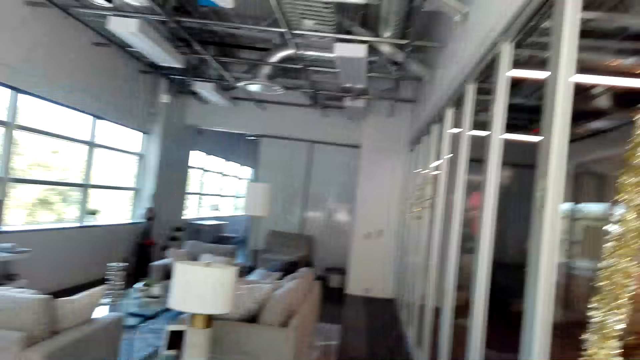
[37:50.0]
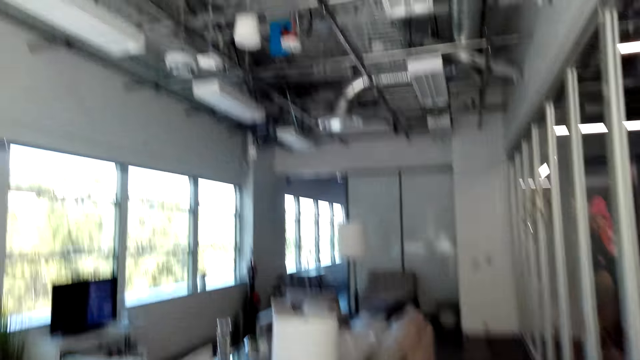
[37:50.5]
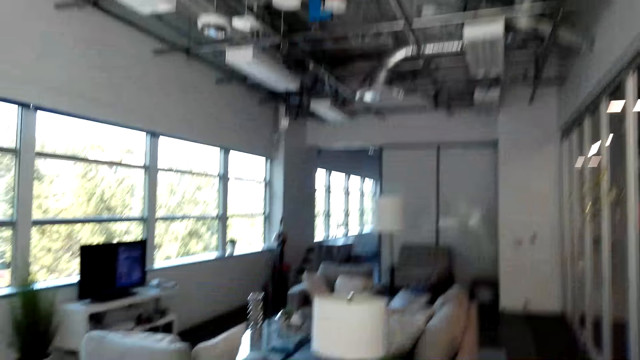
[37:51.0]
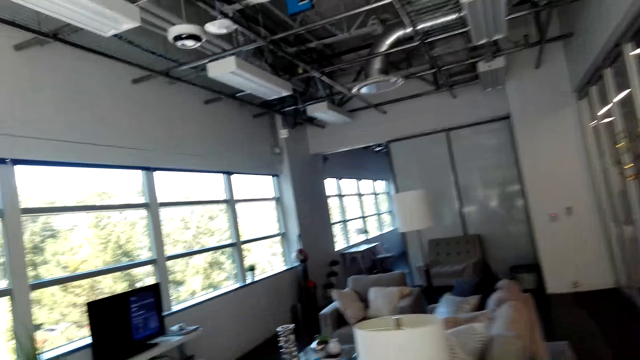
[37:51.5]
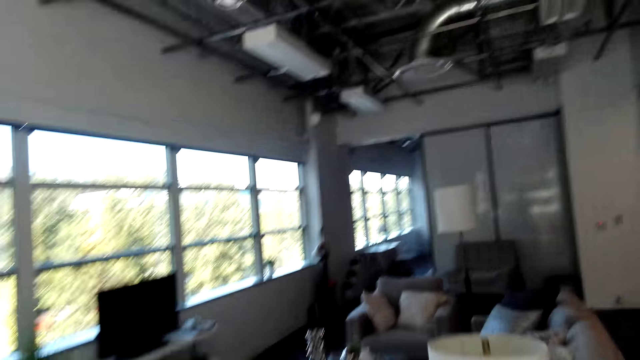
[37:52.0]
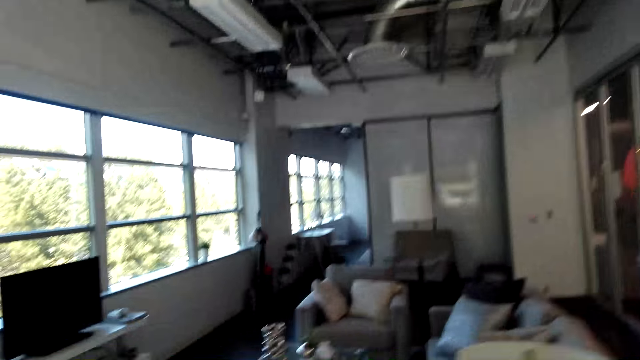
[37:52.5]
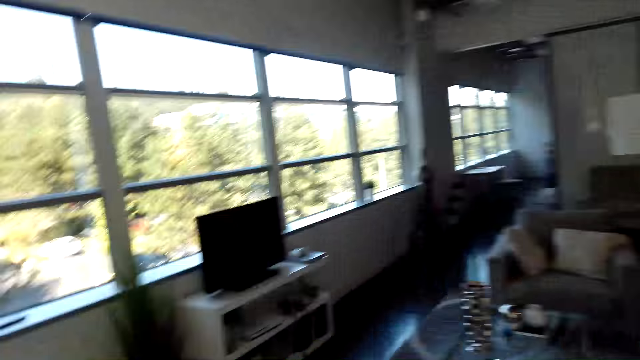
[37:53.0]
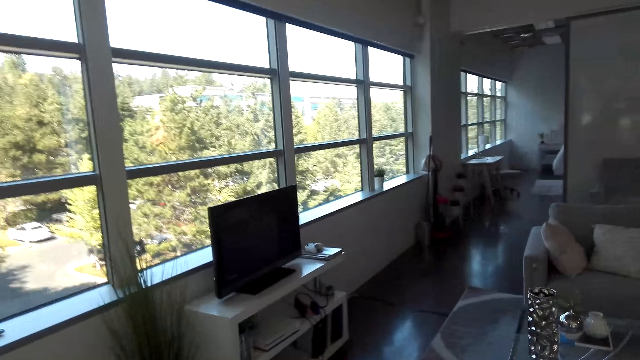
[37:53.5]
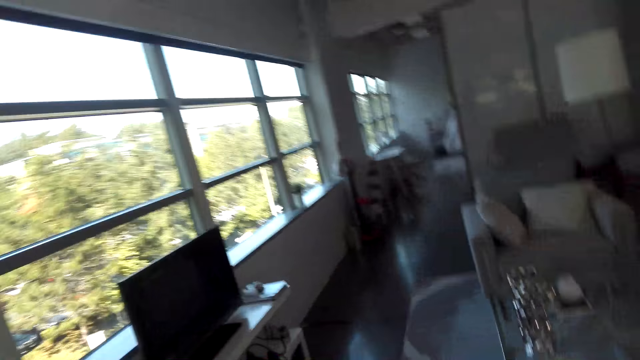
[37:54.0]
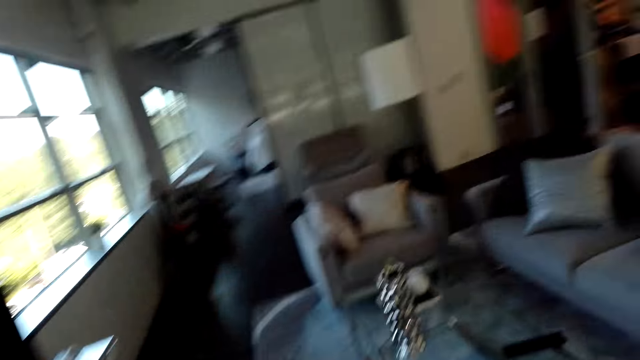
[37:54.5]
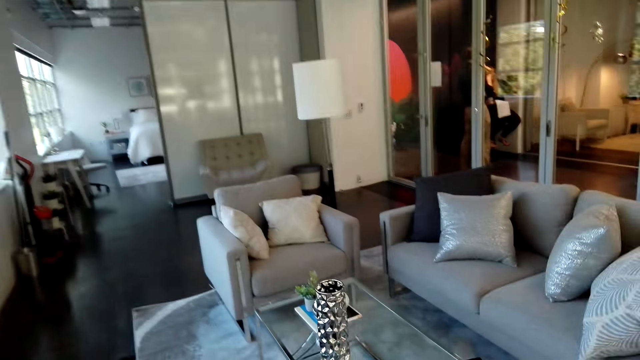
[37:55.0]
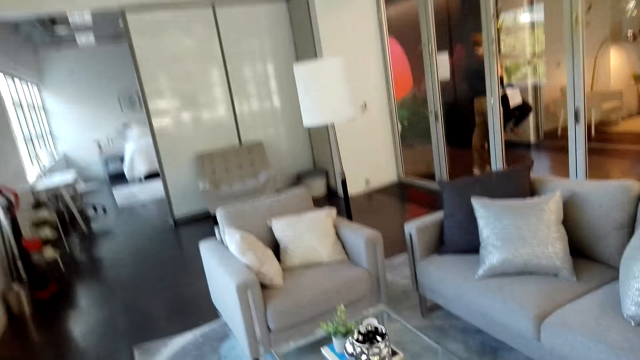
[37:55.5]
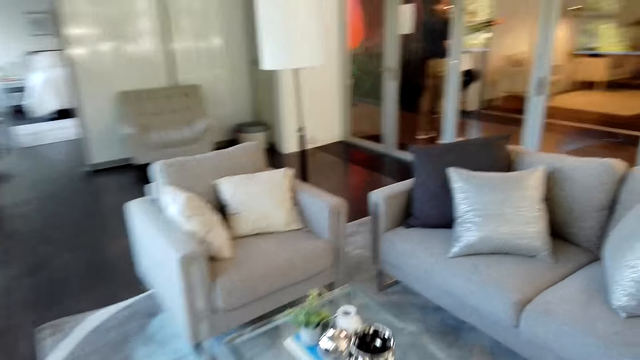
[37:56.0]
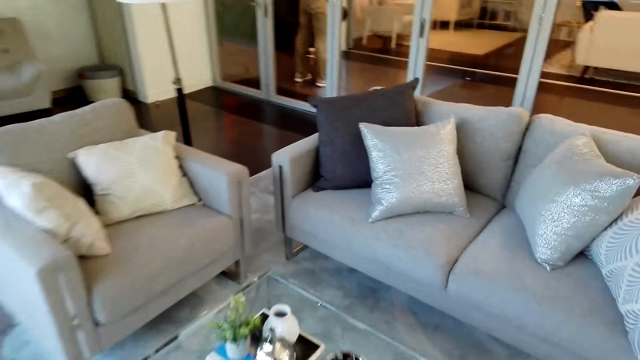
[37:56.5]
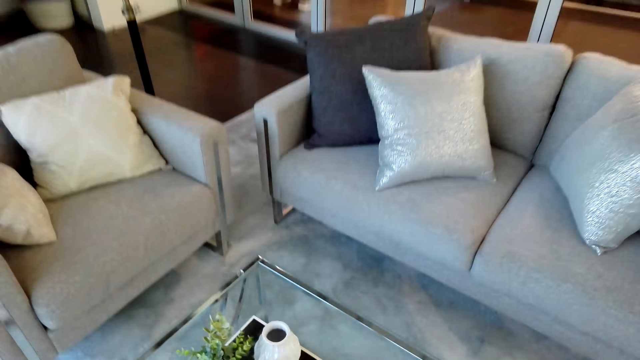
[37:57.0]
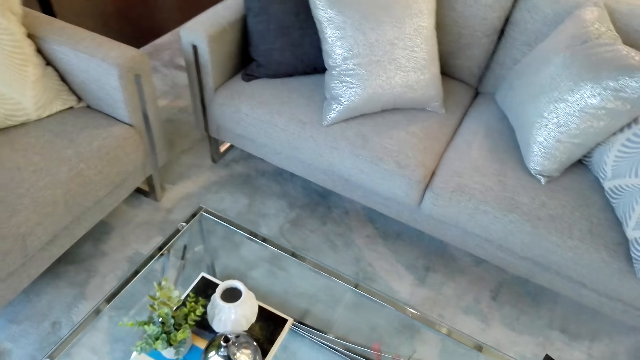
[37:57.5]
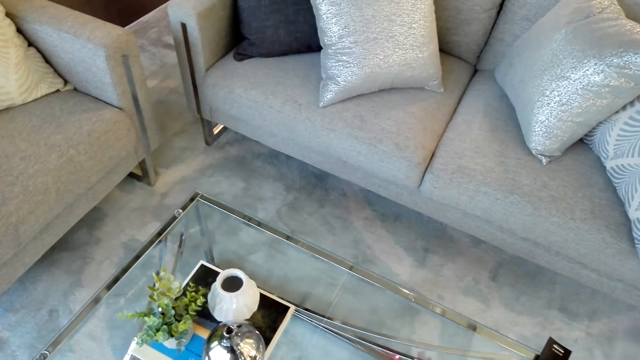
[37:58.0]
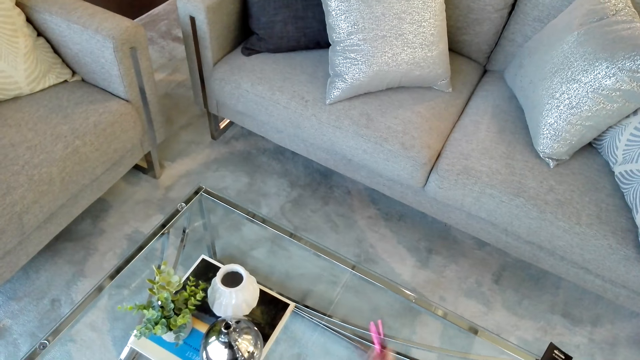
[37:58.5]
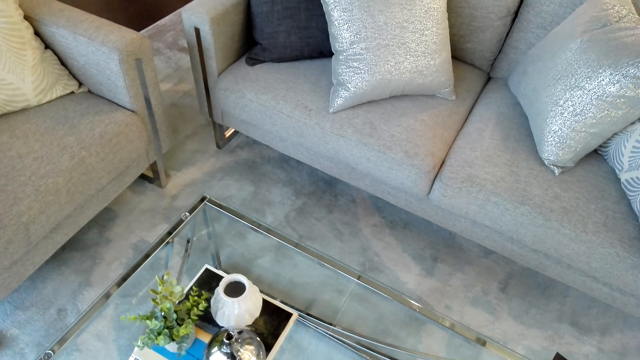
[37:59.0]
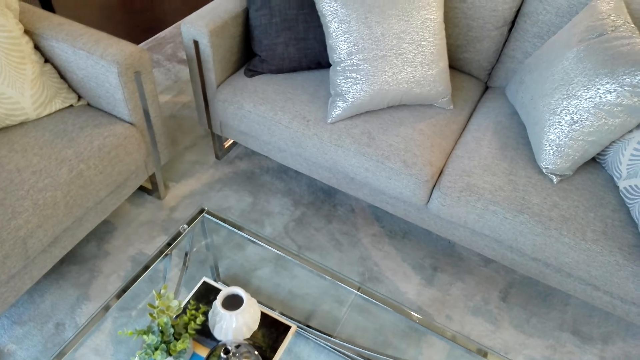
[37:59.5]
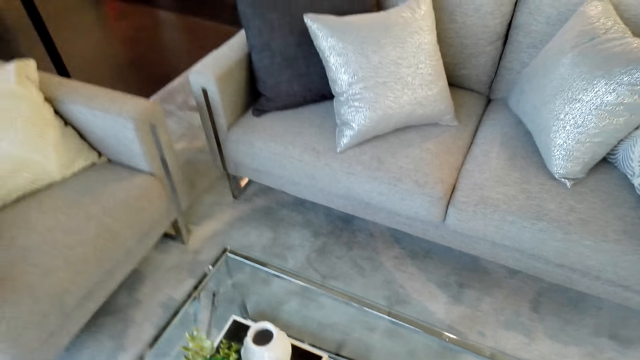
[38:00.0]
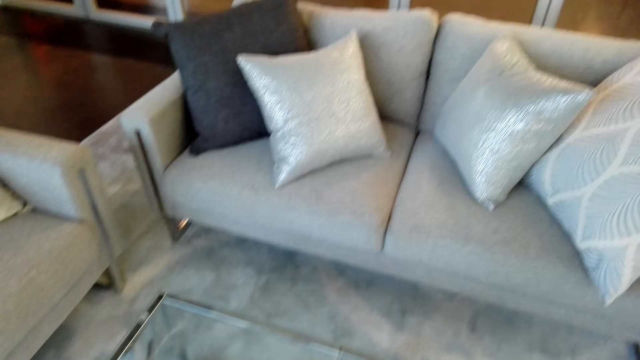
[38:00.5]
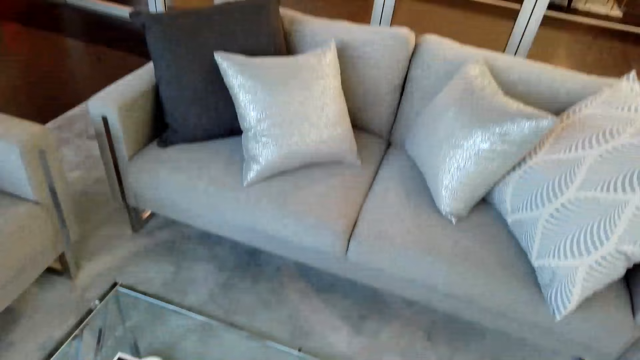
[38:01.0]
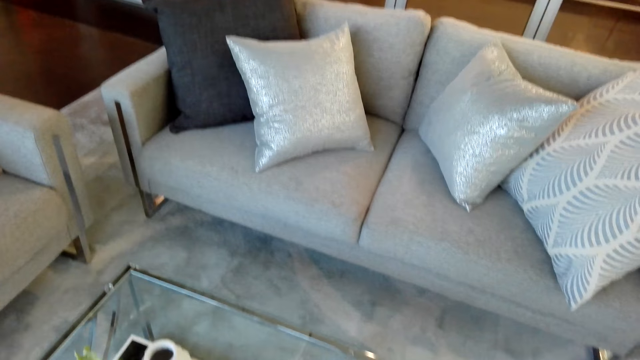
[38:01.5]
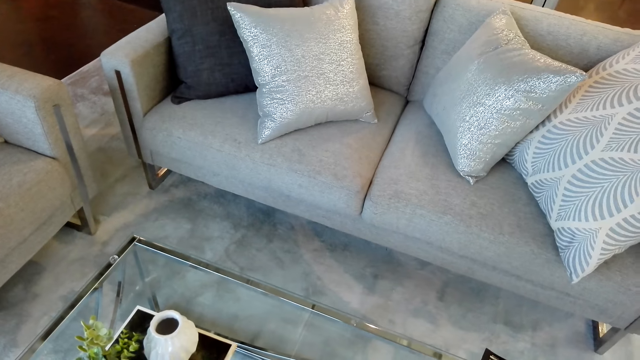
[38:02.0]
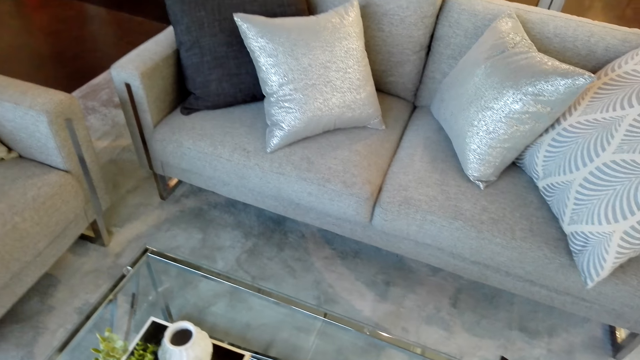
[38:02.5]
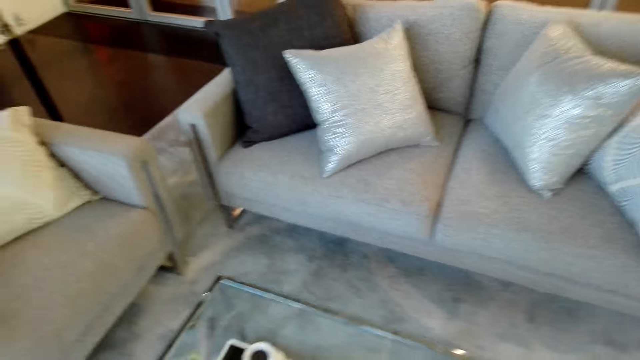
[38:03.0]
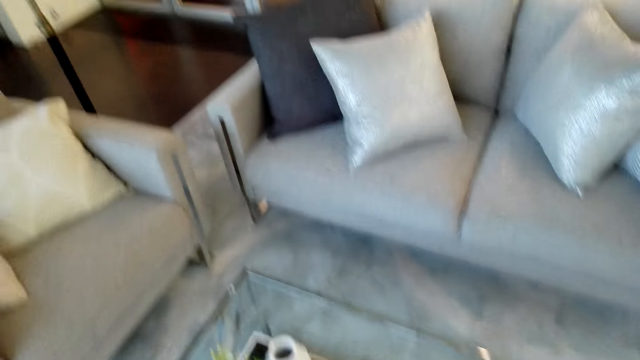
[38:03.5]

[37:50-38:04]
The camera wearer walks around the room. They put the flowers on the table.

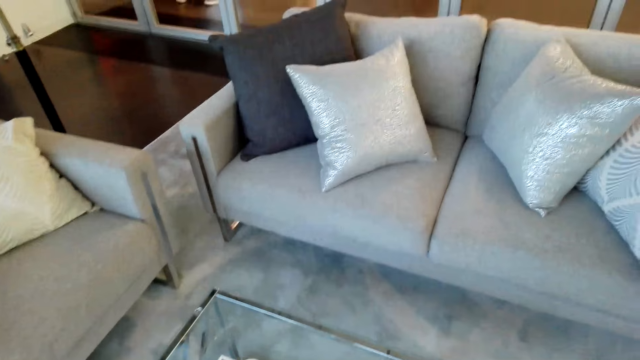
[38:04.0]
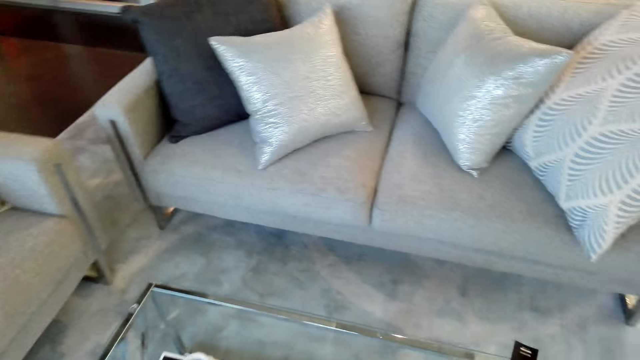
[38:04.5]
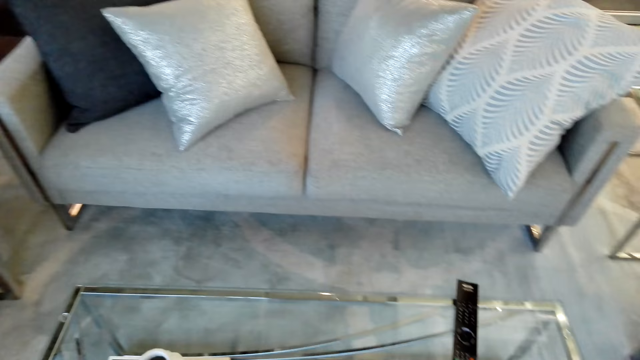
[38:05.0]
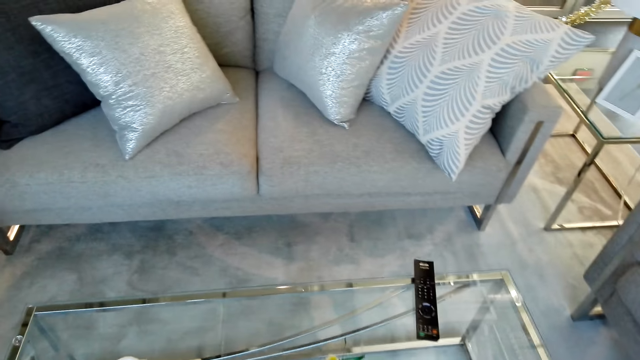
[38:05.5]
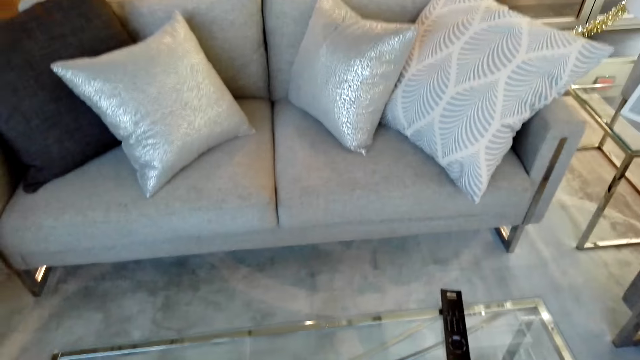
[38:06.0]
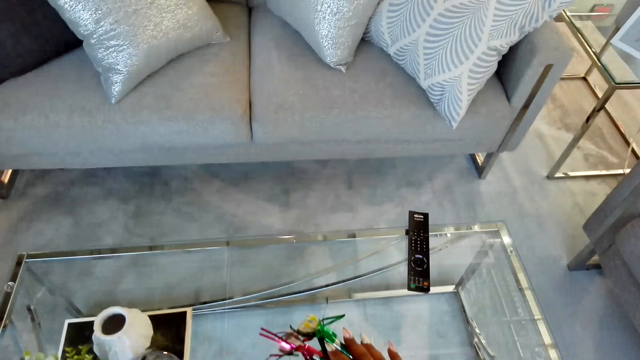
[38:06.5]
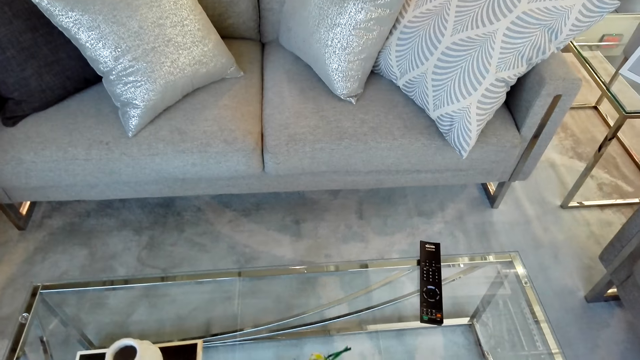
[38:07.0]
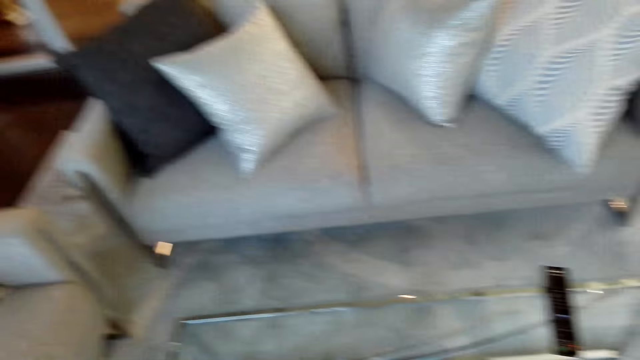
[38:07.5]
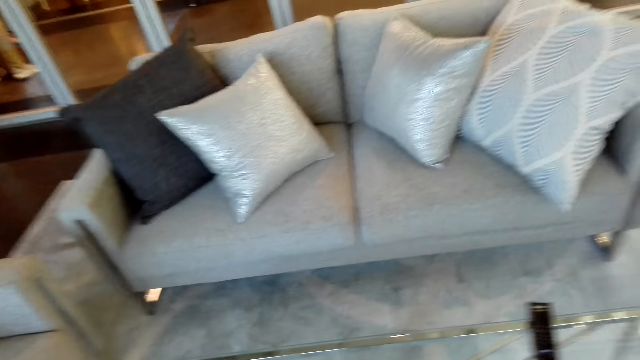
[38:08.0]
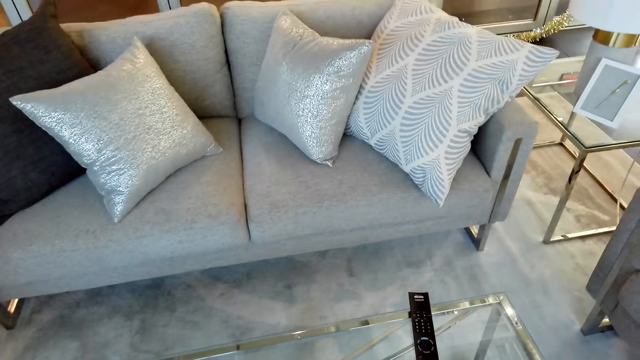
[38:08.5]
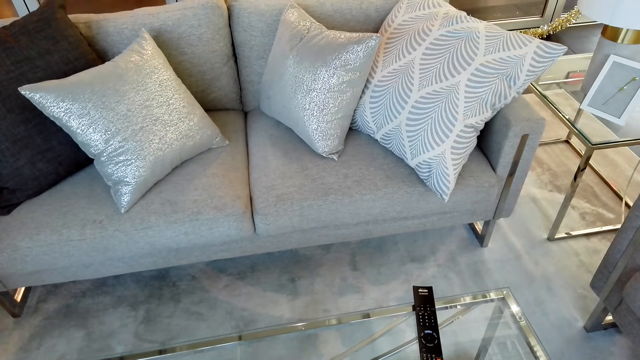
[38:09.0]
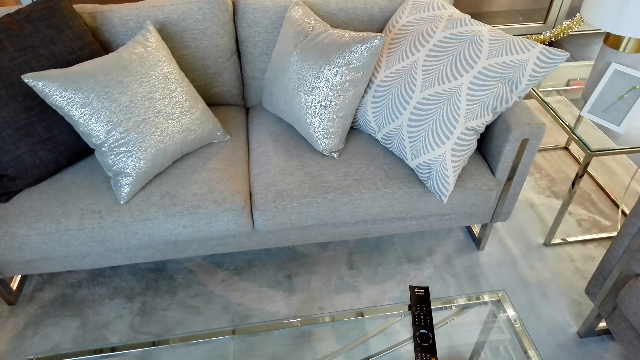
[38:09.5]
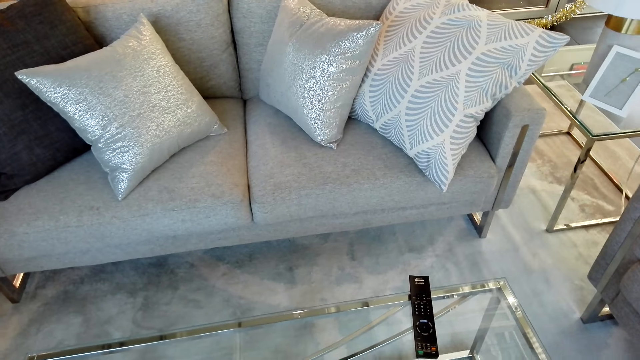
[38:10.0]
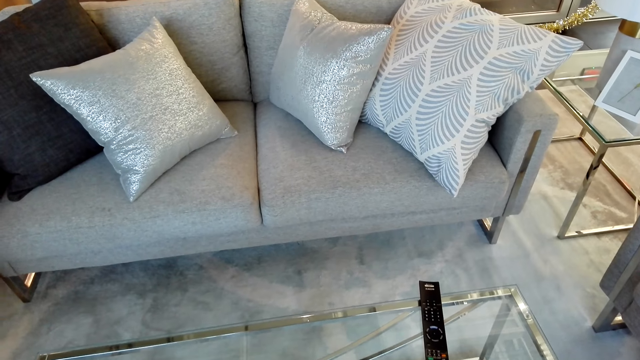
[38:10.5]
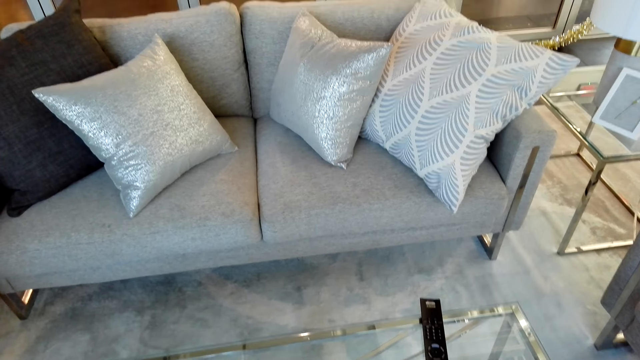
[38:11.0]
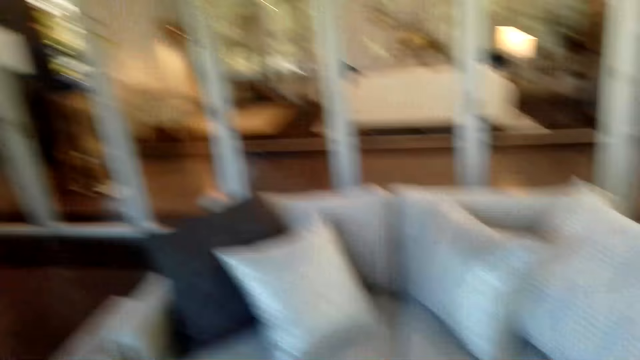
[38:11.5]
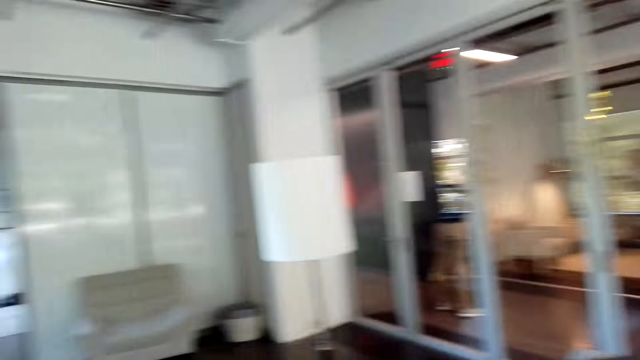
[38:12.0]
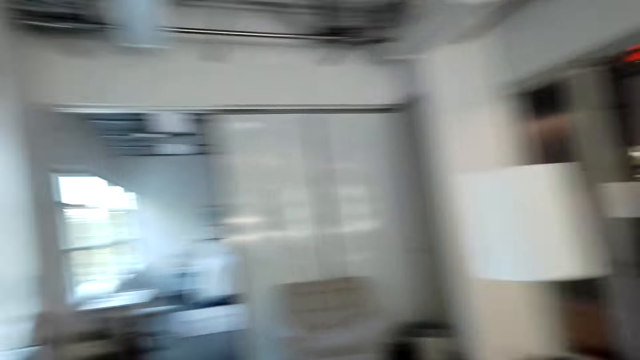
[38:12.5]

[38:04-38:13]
The camera wearer puts the decoration on the table.
